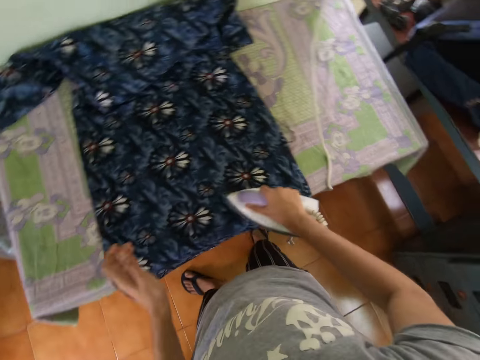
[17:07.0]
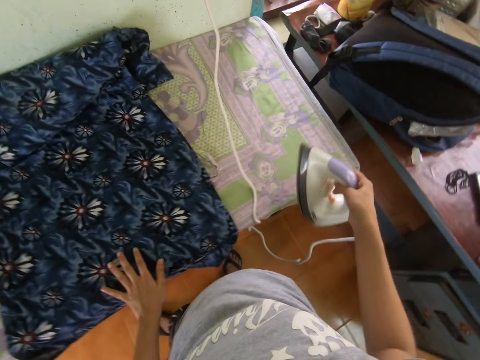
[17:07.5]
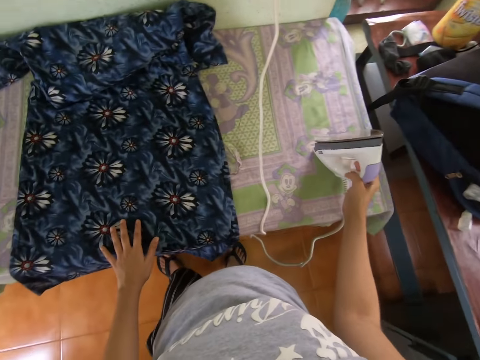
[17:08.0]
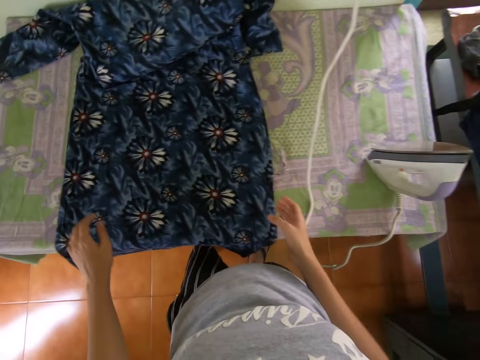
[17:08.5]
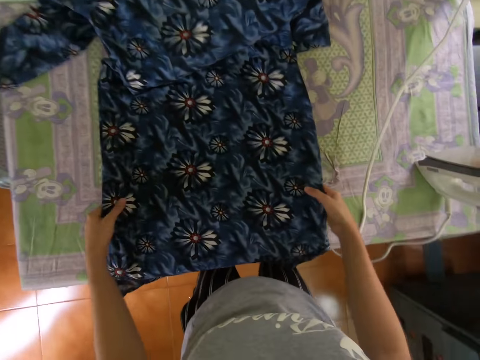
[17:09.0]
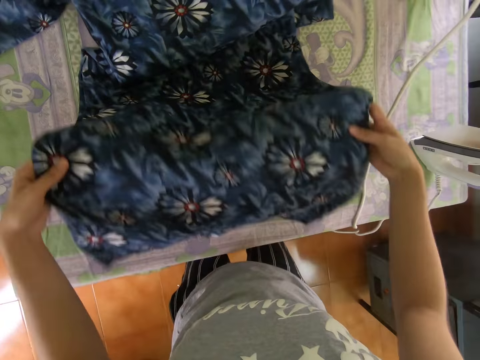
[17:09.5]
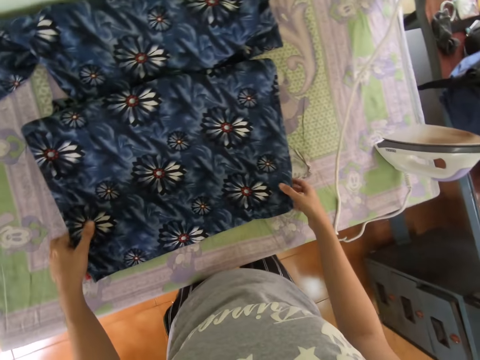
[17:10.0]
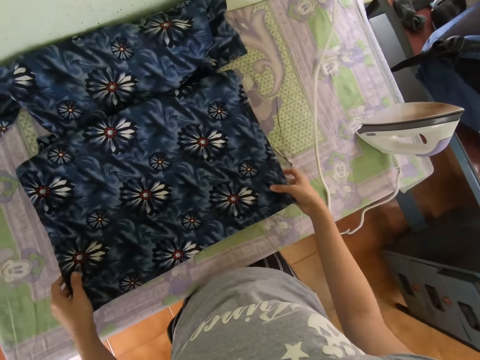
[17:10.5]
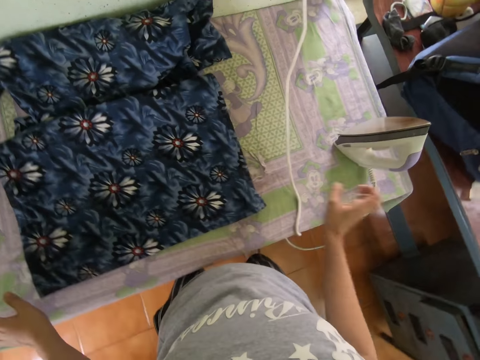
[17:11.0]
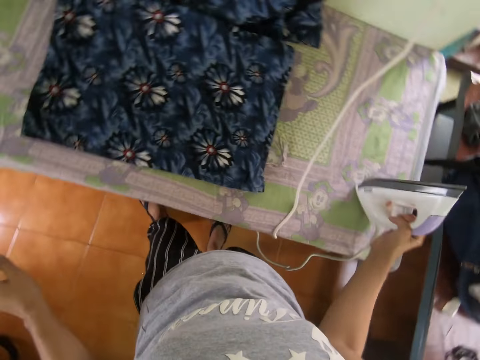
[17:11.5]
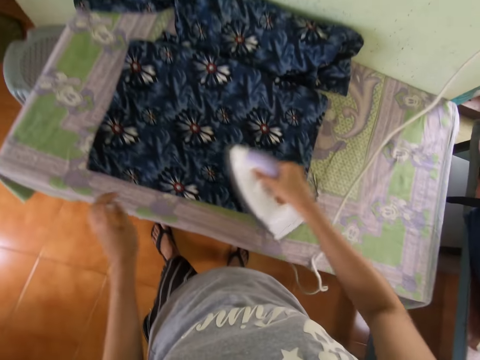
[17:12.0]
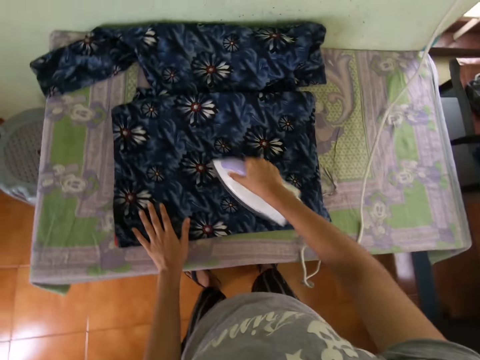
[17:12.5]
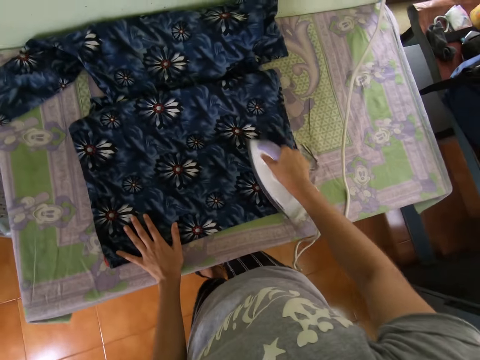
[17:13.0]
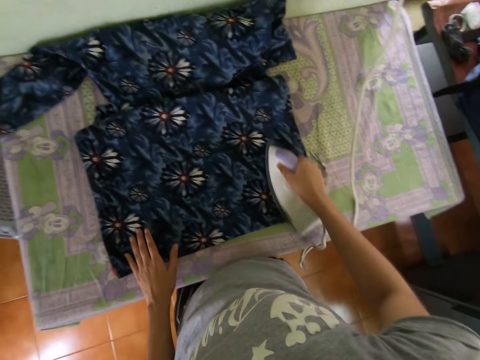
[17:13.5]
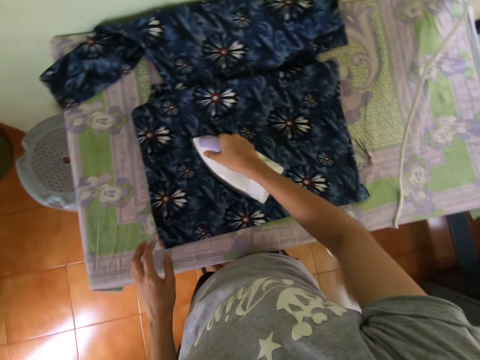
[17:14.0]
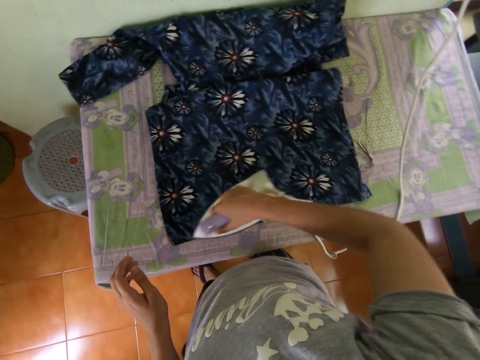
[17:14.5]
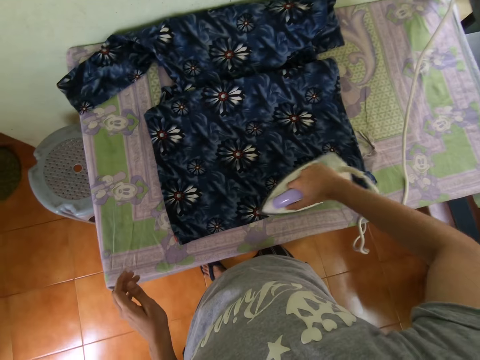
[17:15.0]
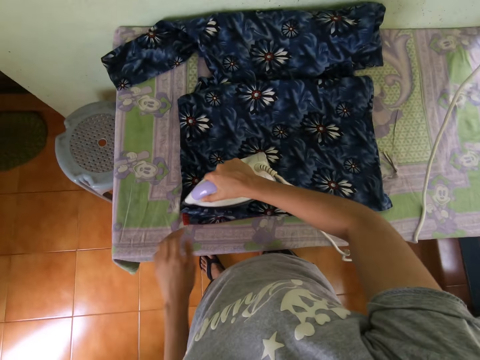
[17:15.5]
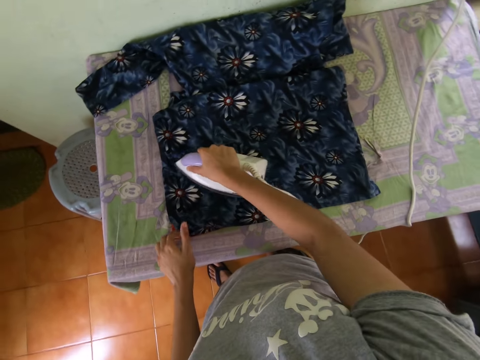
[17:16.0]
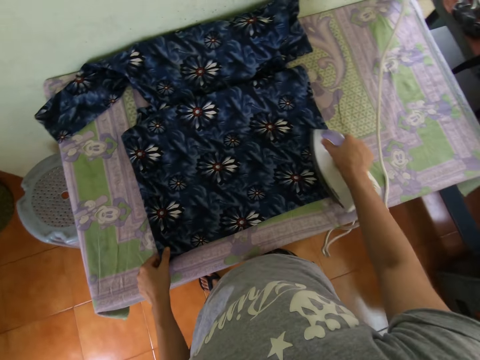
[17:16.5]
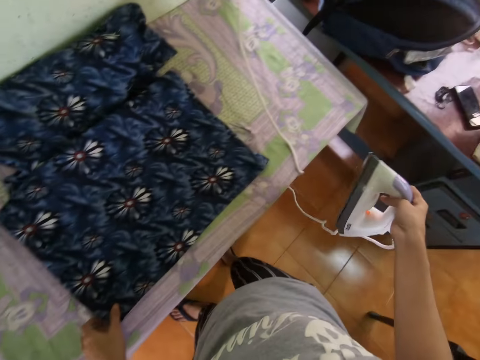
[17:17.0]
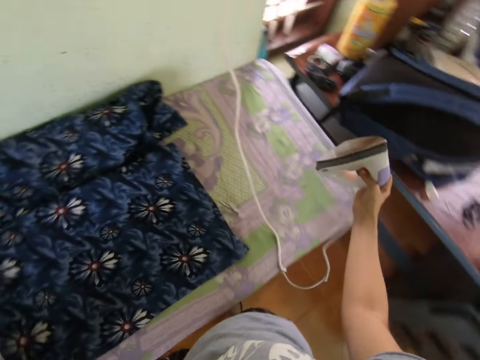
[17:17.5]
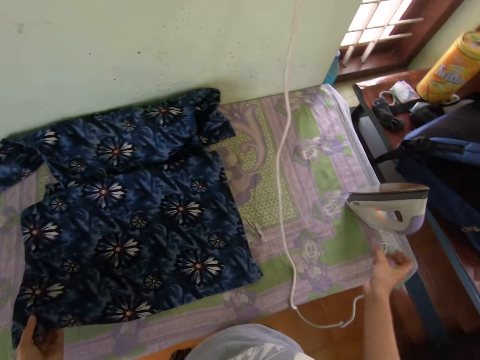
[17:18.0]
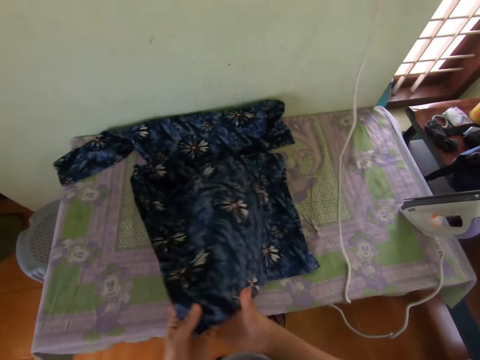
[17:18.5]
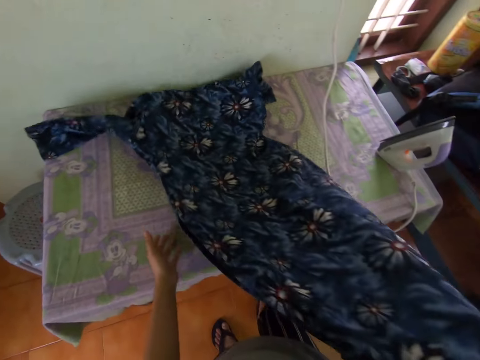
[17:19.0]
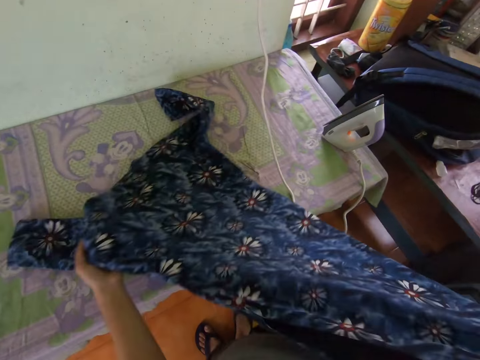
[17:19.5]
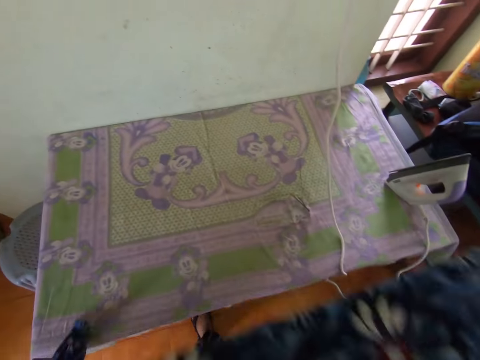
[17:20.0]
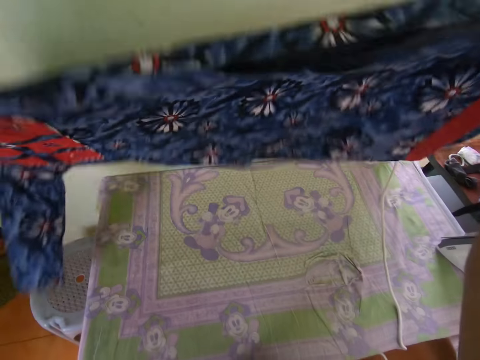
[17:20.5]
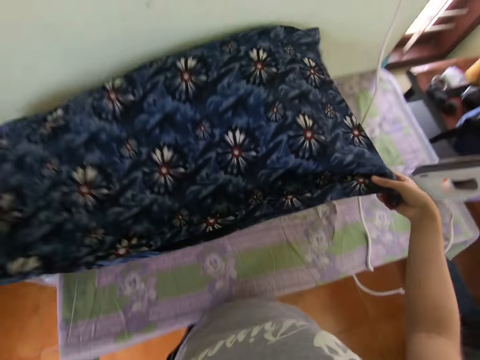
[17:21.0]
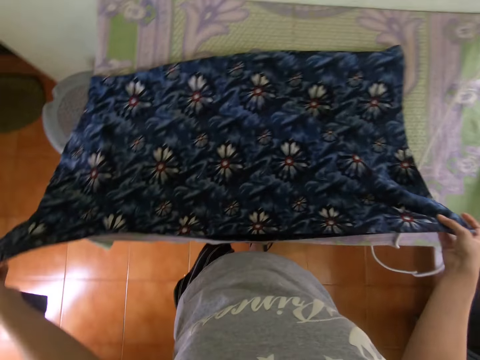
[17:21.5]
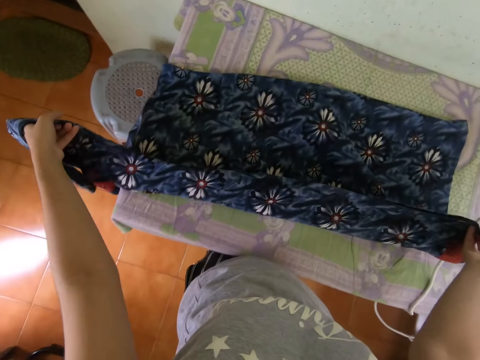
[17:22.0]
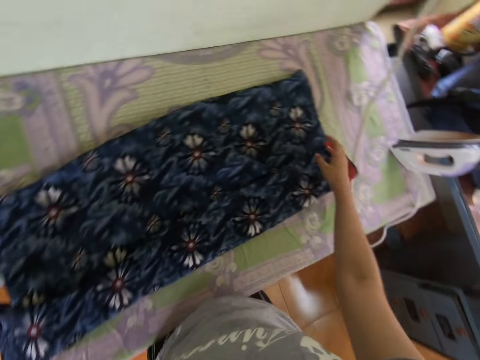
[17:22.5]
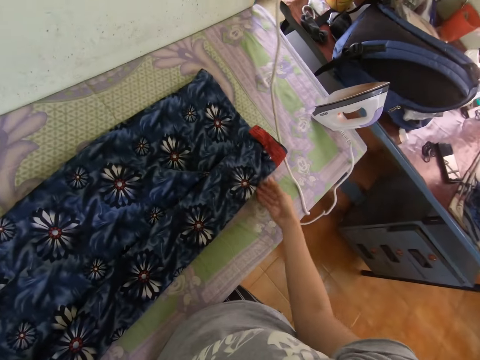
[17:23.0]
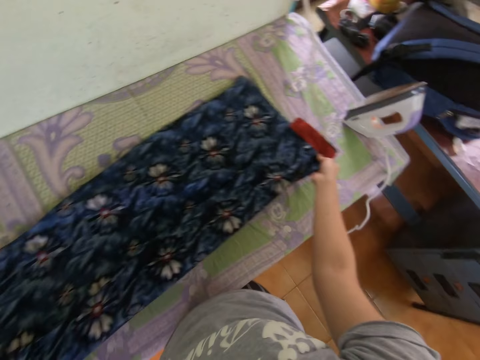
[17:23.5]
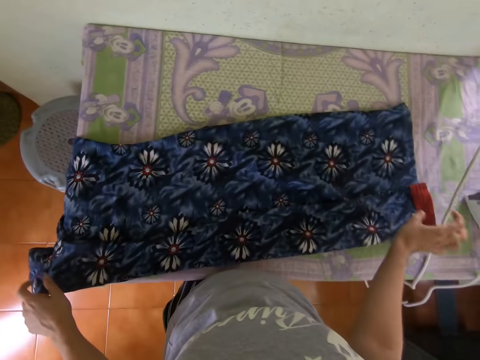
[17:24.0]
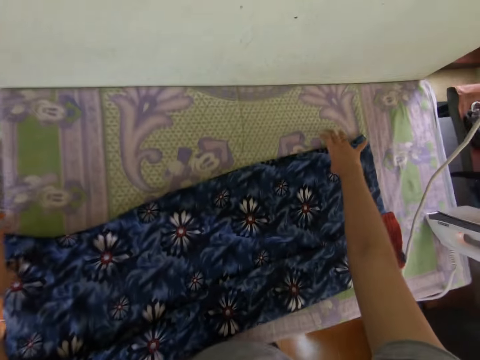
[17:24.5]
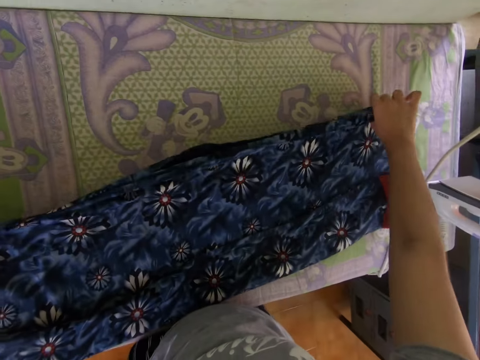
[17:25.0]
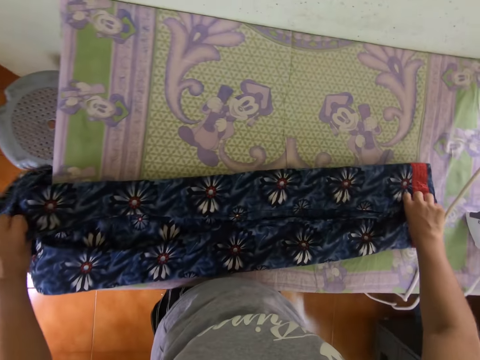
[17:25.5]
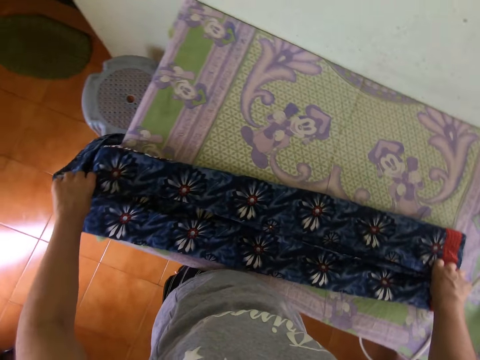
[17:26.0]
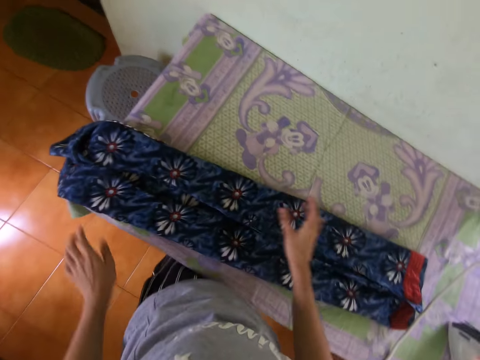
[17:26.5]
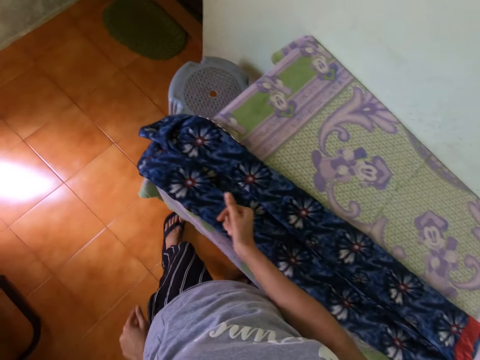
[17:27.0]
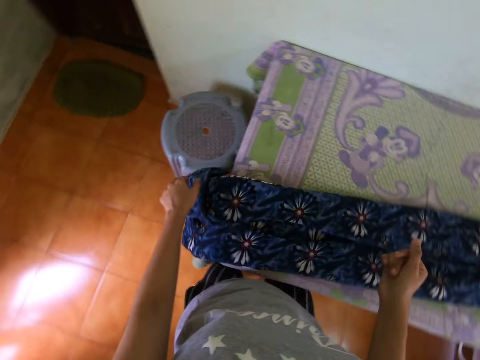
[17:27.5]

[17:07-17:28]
The camera wearer puts the iron box on the table. They adjust the cloth on the table. They pick up the iron box from the table. They iron the cloth on the table. They put the iron box on the table. They adjust the cloth on the table. They turn the dress. They fold the cloth on the table.

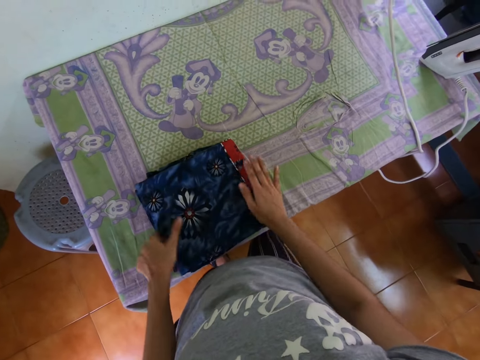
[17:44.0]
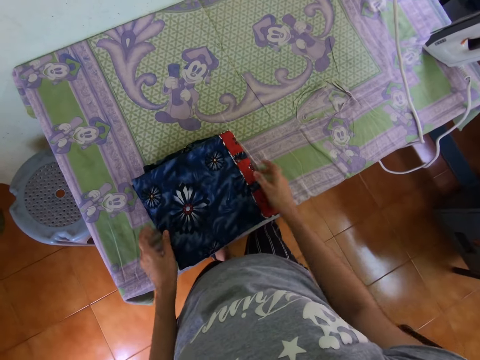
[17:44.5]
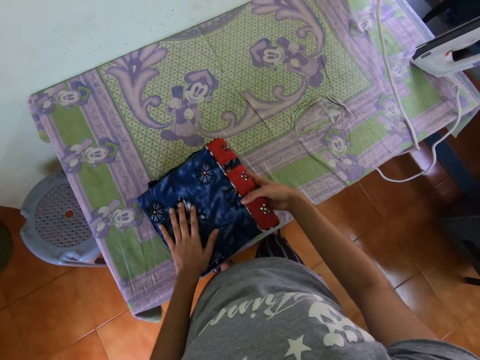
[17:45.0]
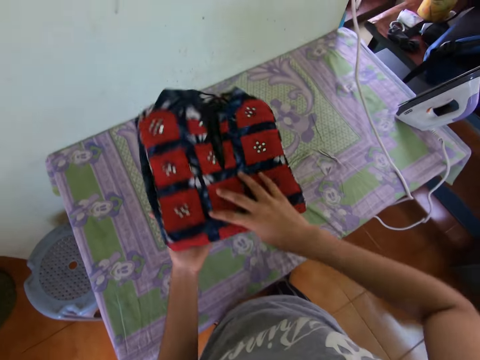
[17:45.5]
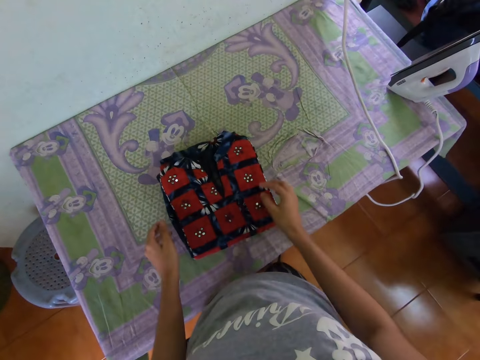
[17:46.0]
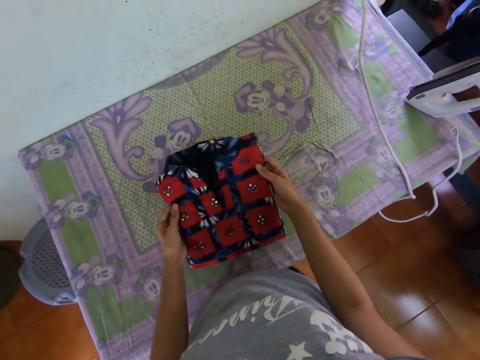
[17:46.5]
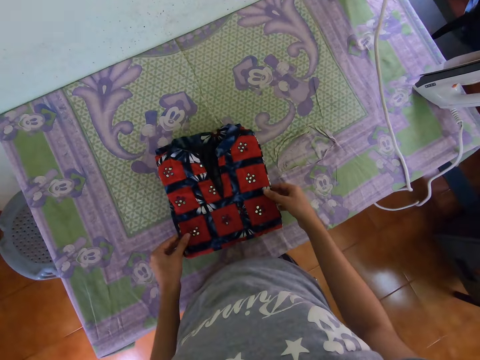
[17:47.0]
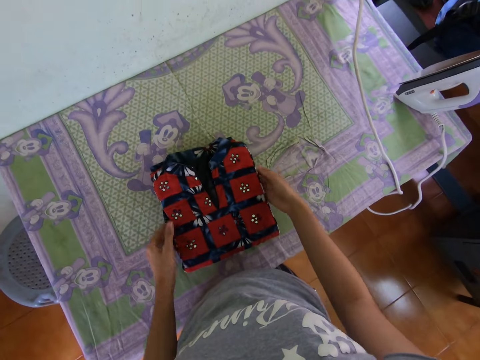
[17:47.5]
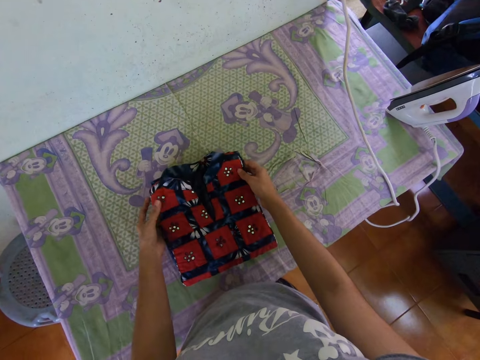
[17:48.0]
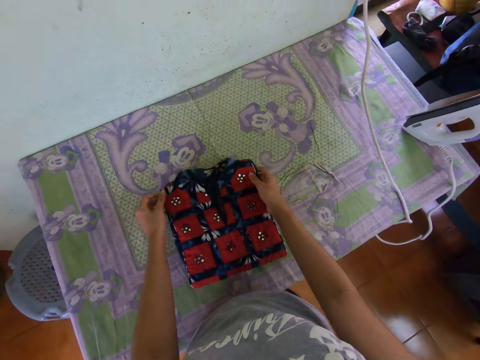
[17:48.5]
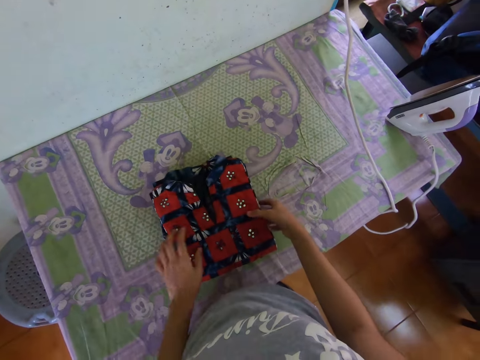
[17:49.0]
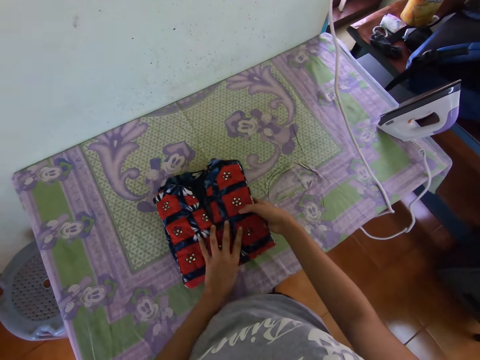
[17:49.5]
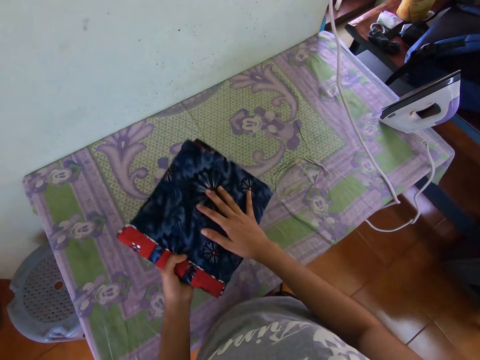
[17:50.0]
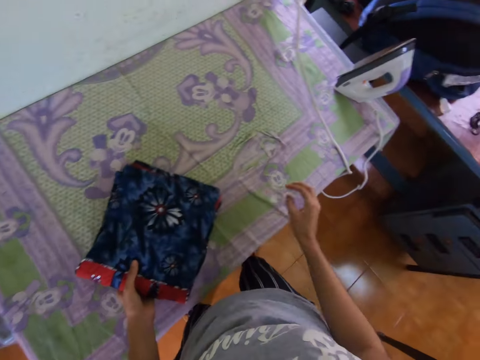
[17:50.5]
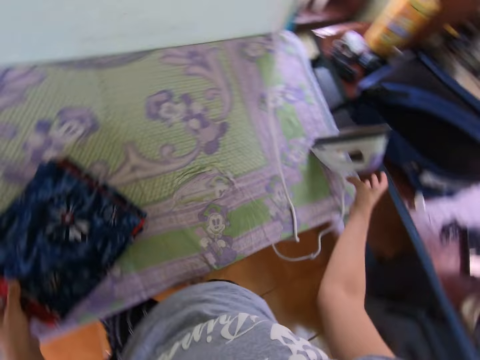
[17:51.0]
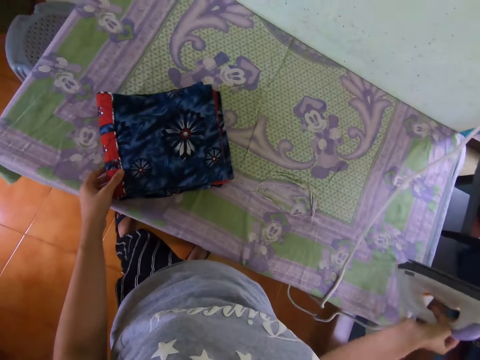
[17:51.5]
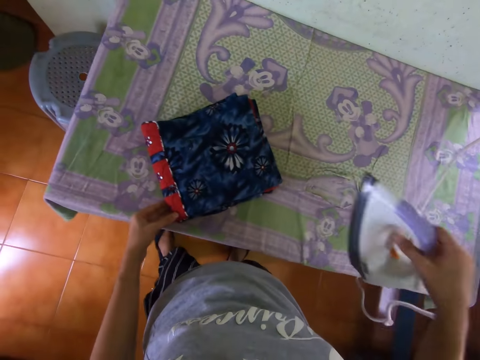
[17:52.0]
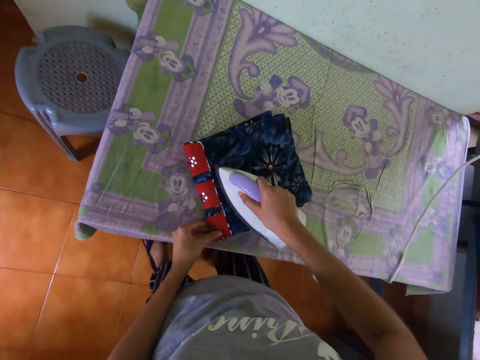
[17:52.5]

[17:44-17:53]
The camera wearer turns the dress, adjusts the dress on the table. They turn the dress. They pick up the iron box from the table. They iron the cloth on the table.
